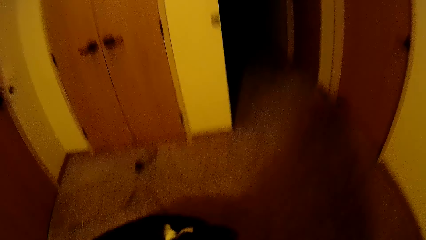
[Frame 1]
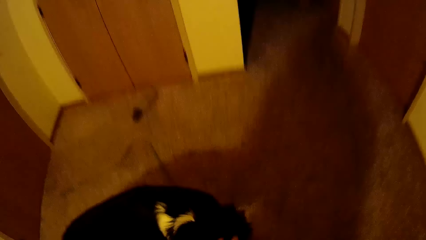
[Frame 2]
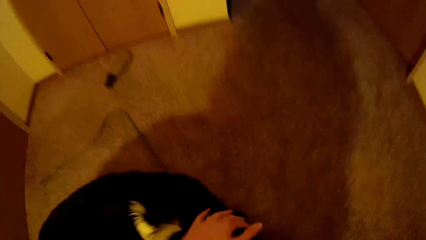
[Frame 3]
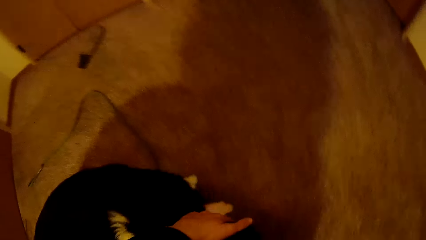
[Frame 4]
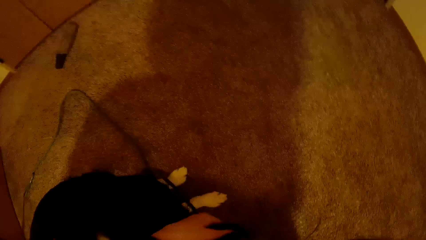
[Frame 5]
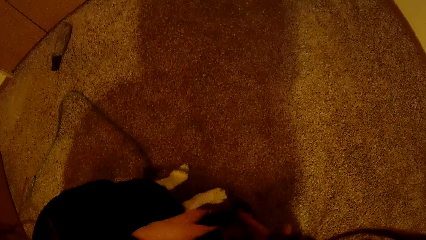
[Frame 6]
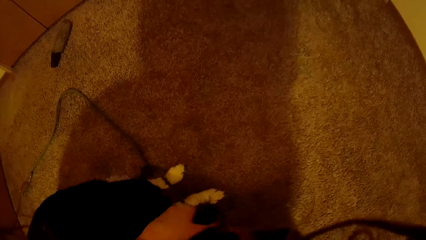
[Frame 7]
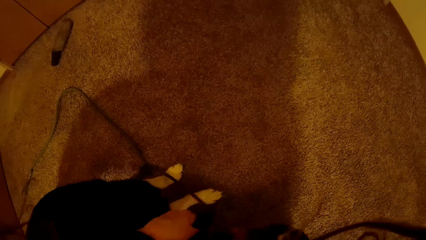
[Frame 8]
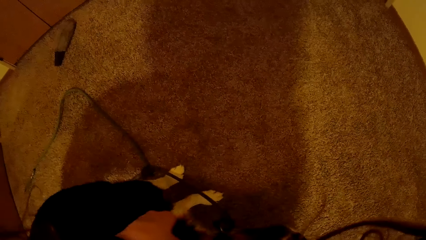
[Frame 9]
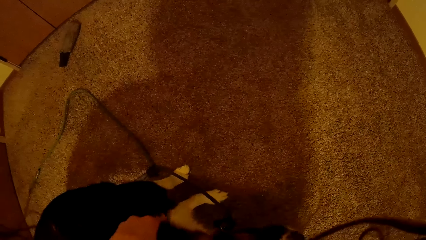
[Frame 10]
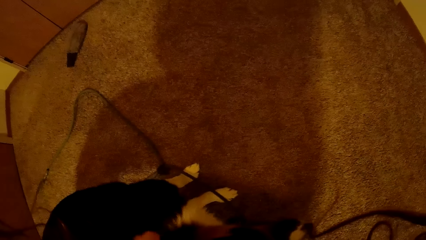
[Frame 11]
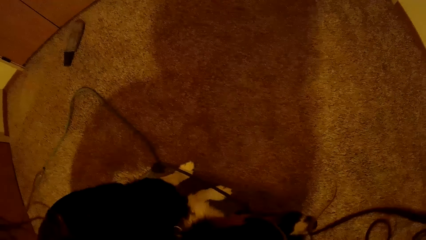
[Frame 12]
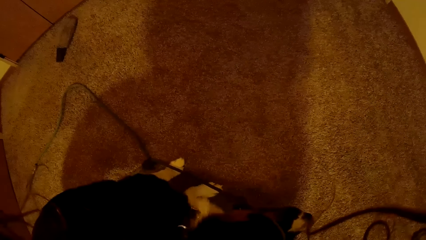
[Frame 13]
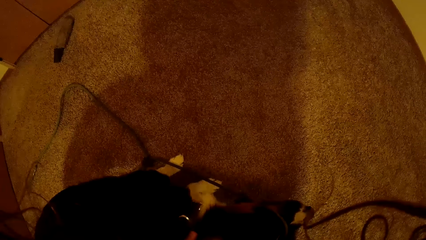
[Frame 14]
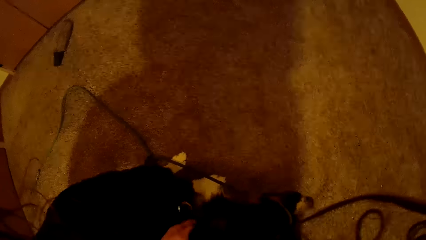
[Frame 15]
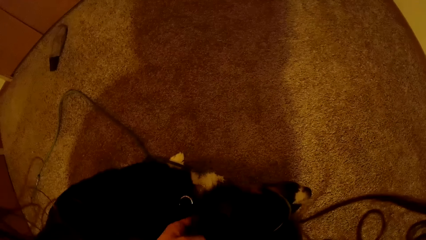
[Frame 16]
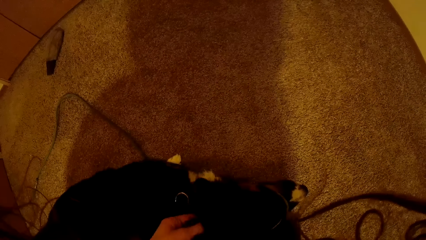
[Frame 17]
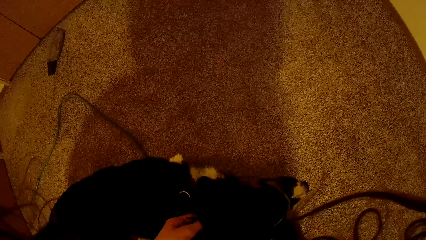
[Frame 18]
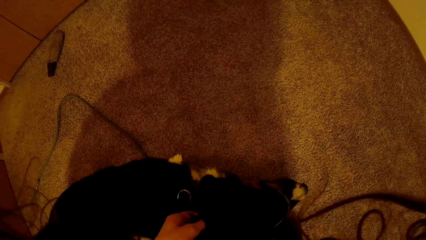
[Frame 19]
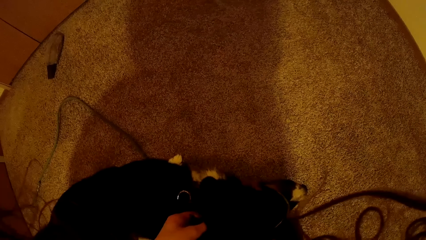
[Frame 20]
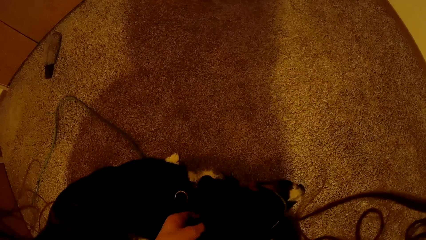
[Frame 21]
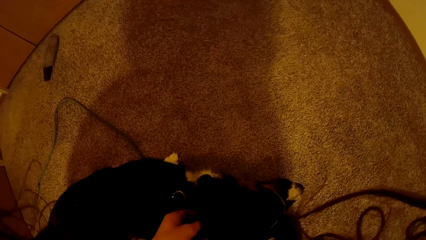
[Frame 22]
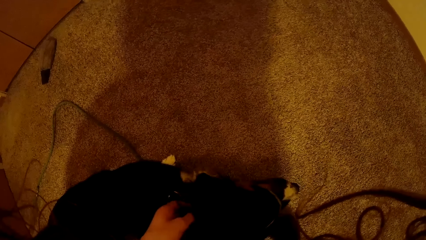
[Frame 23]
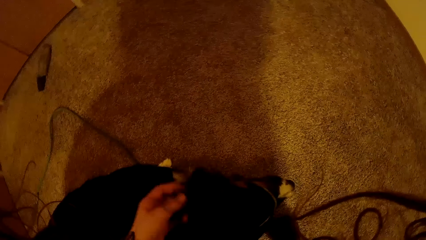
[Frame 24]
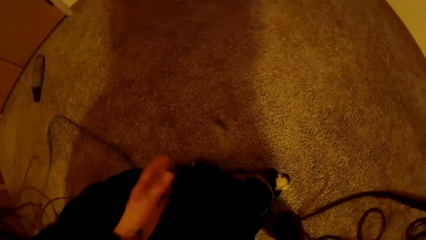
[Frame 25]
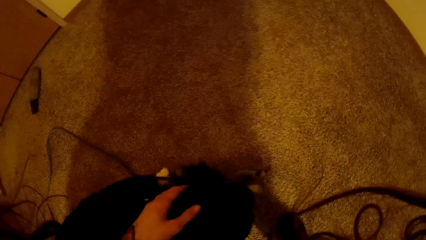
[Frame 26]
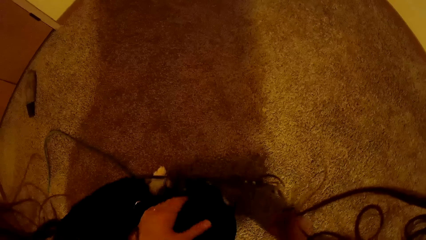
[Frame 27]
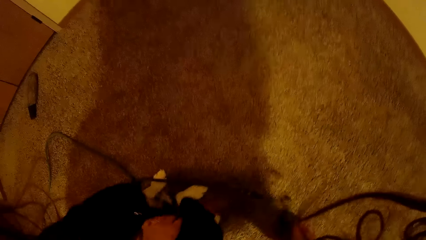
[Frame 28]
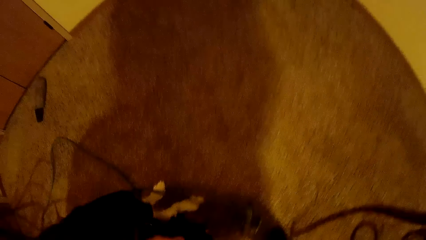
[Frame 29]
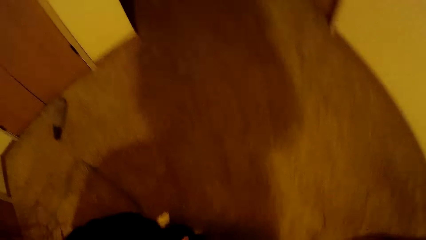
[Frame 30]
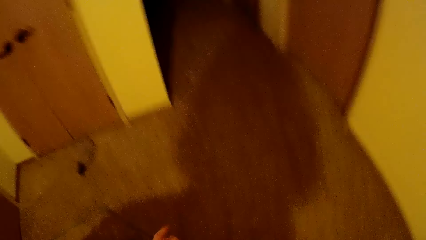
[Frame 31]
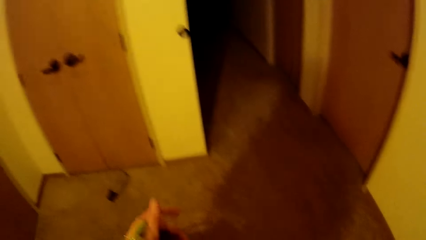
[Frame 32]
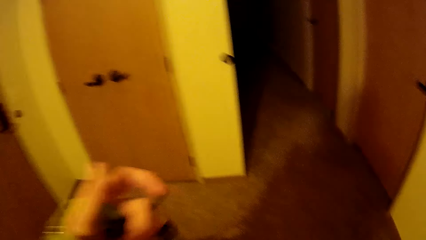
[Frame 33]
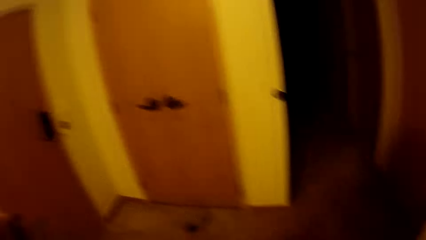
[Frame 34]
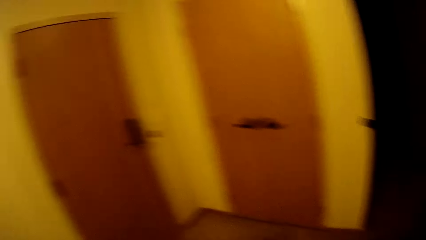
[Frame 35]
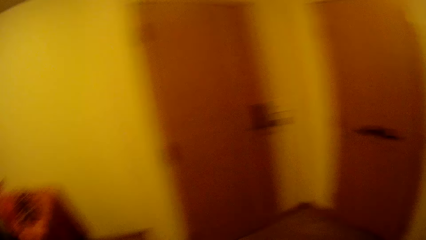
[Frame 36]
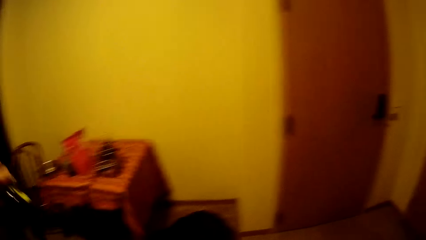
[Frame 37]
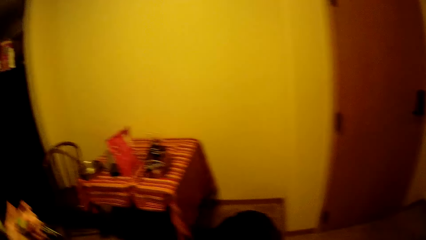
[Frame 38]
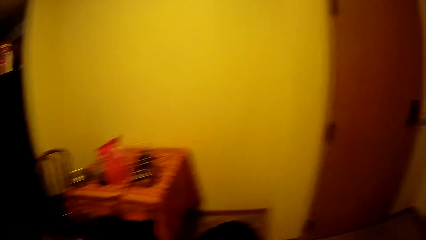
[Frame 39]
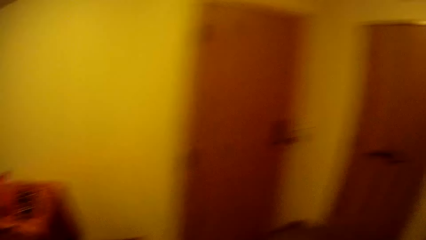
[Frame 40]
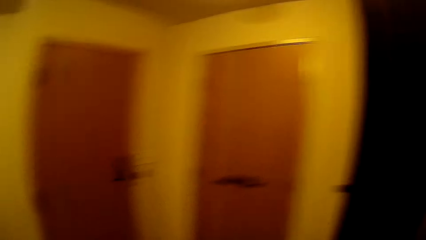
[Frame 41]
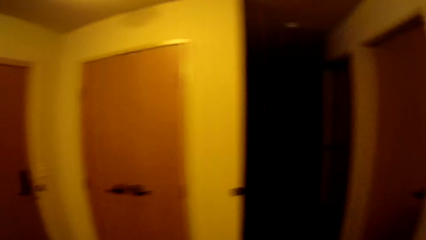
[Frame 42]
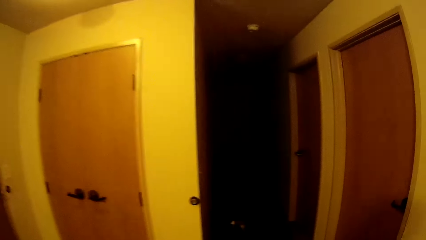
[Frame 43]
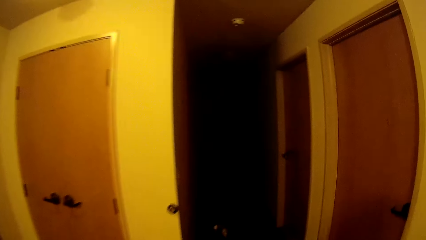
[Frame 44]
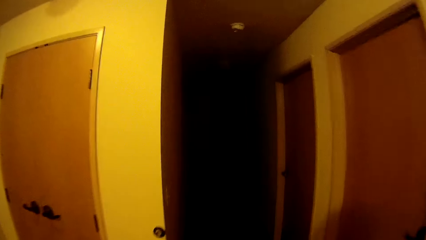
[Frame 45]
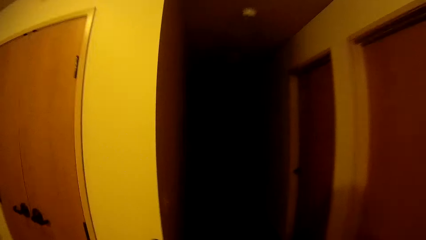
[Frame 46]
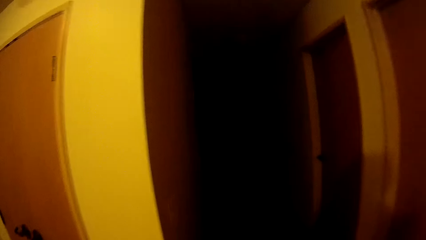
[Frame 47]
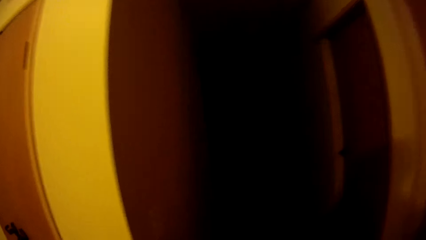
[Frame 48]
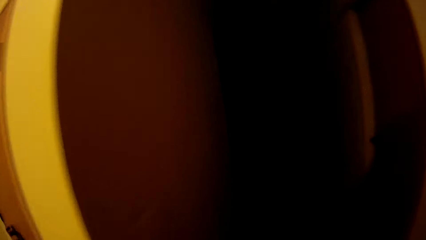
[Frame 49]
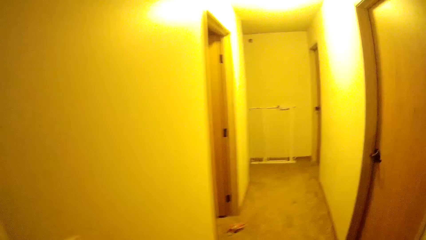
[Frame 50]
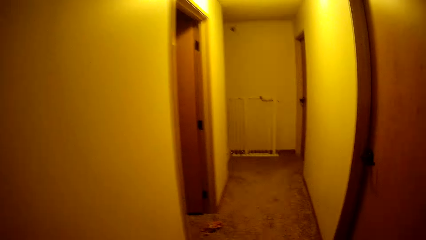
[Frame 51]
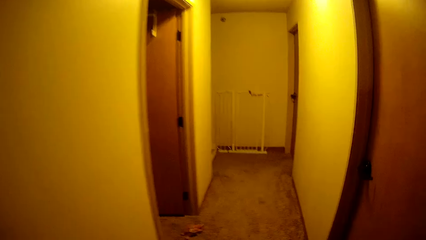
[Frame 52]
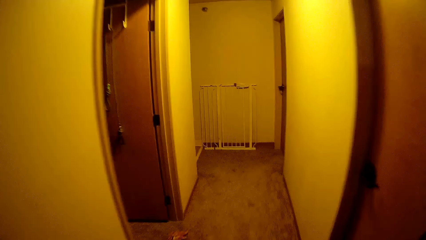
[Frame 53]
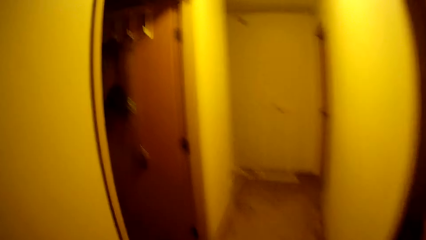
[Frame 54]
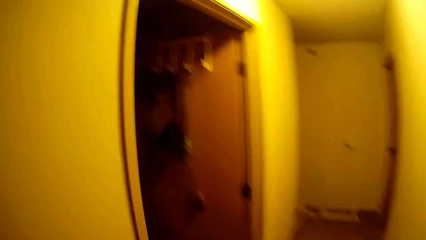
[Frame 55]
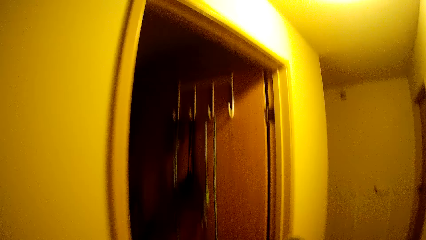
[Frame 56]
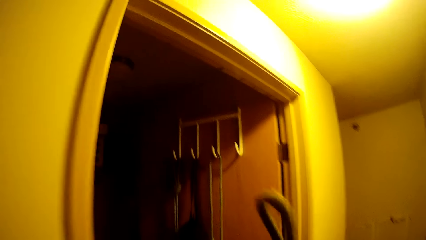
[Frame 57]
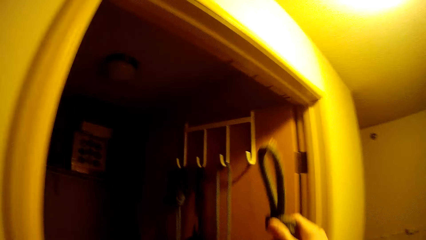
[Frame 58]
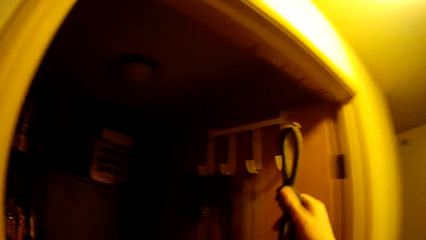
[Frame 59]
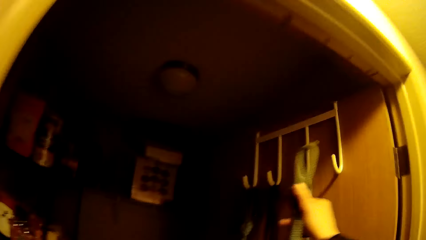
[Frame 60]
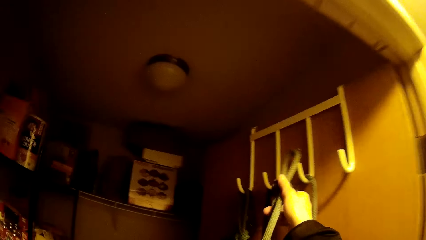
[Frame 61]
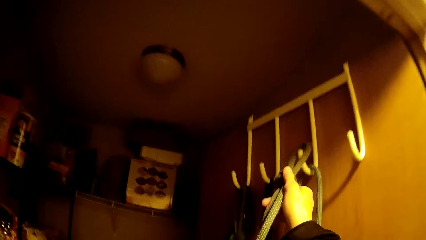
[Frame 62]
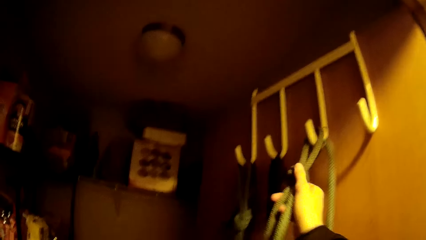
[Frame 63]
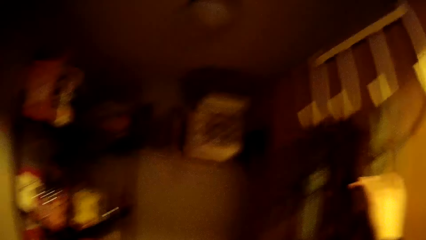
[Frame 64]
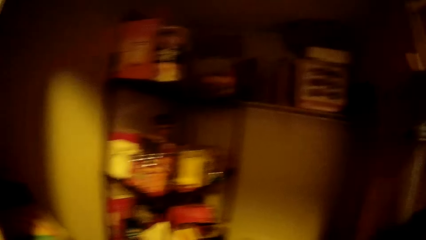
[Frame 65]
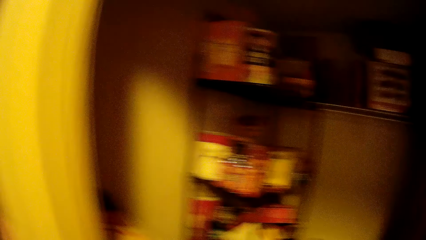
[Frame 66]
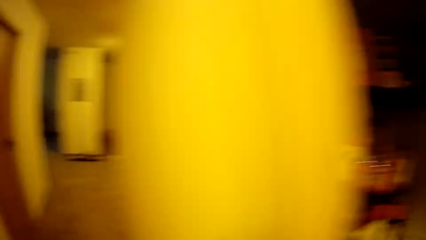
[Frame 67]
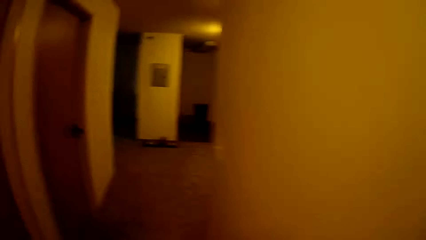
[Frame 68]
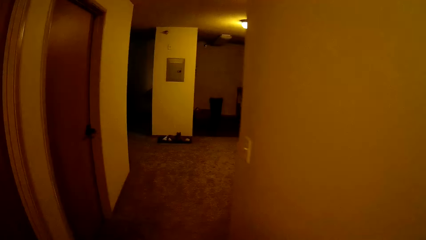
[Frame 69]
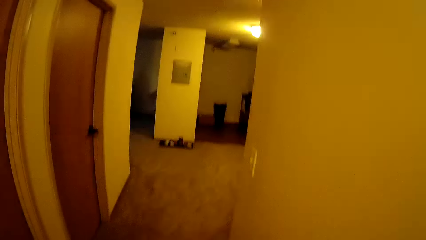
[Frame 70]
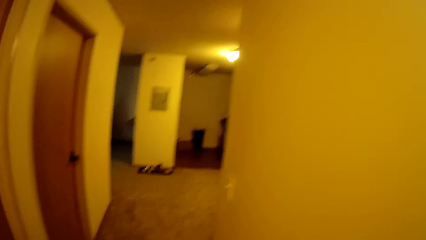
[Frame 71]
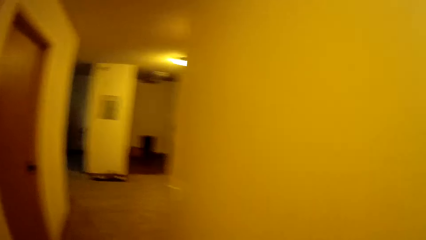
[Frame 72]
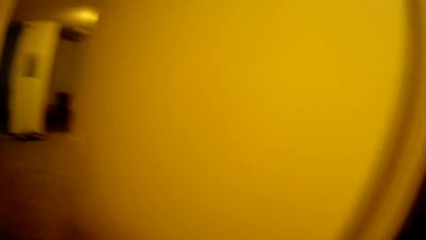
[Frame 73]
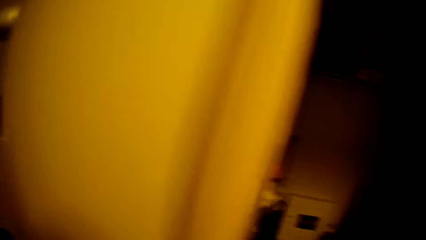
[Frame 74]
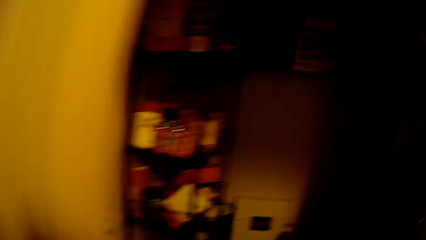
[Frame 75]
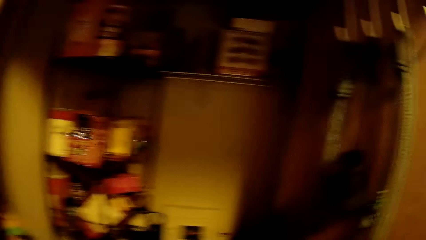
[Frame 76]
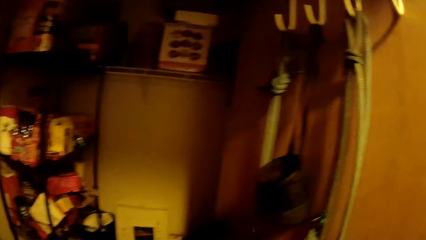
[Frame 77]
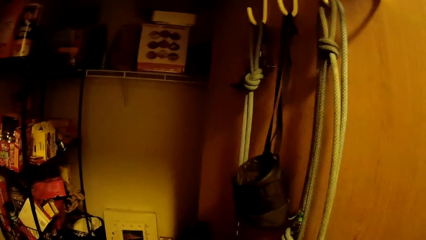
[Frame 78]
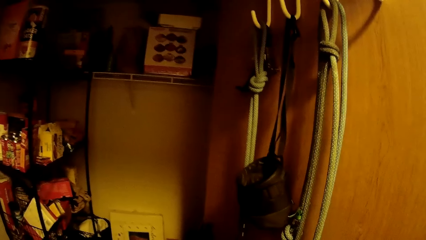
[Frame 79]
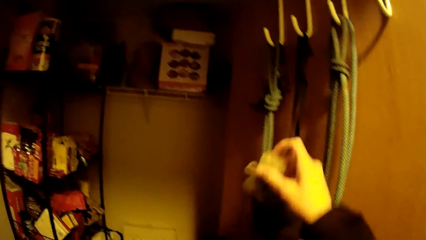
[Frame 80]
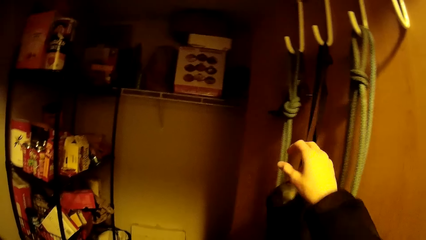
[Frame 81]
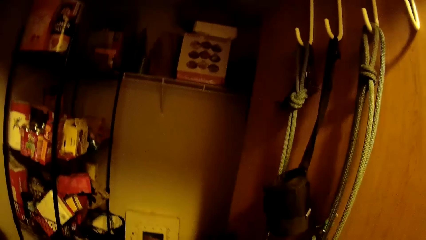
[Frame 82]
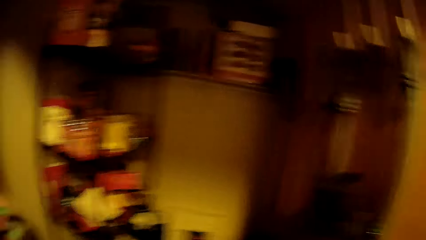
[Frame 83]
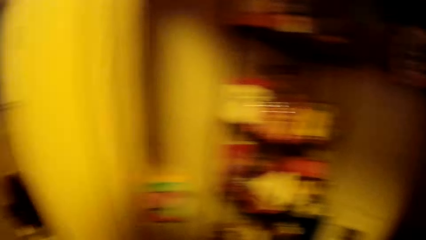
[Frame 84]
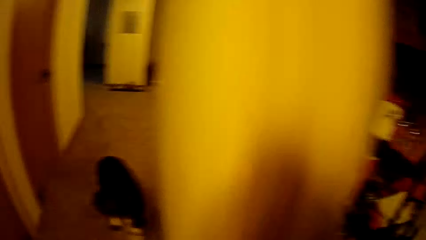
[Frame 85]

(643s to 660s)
The camera wearer removes the rope tag from the dog. They put the dog rope on the wall. They walk in the house.
